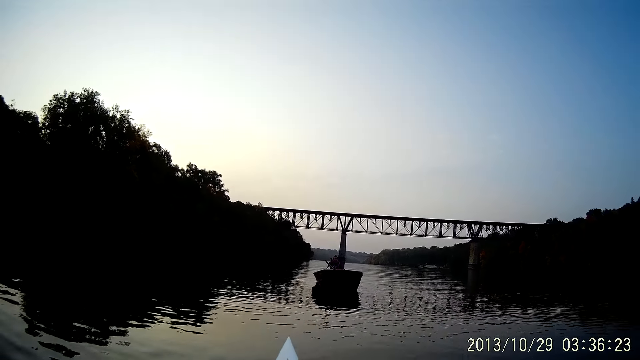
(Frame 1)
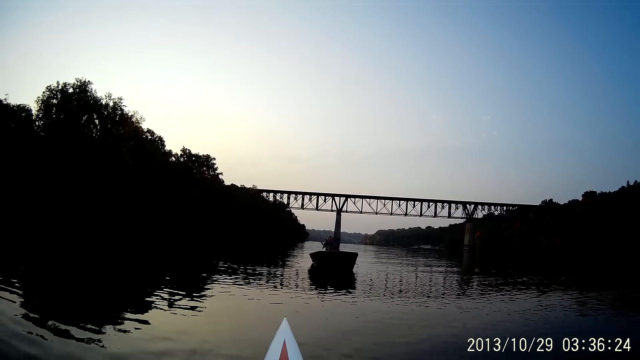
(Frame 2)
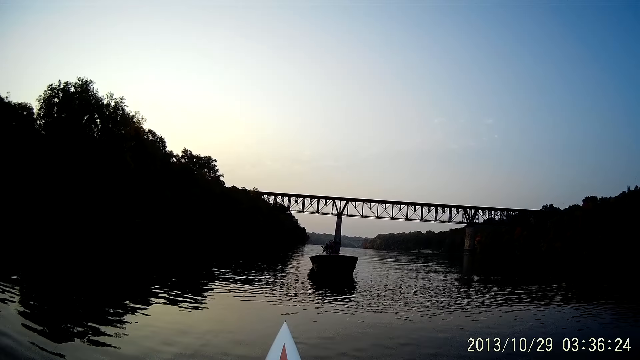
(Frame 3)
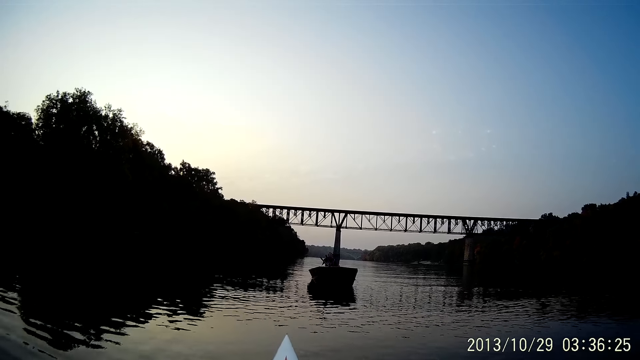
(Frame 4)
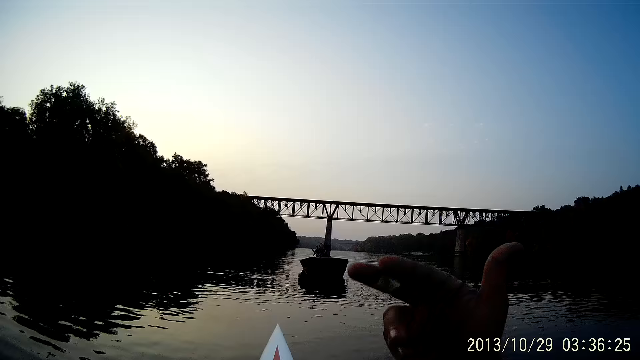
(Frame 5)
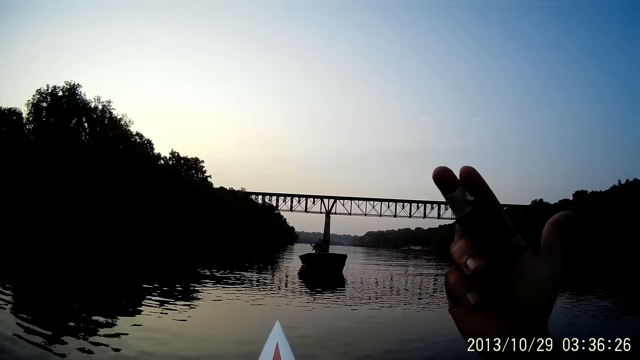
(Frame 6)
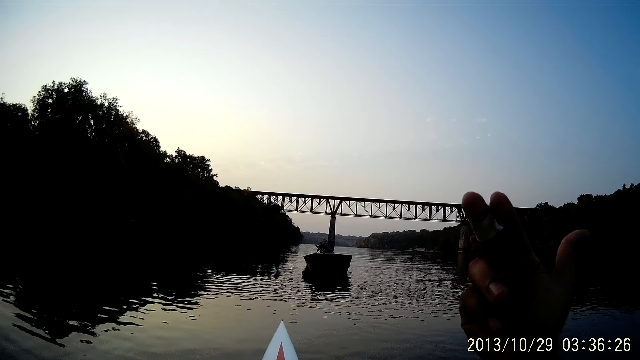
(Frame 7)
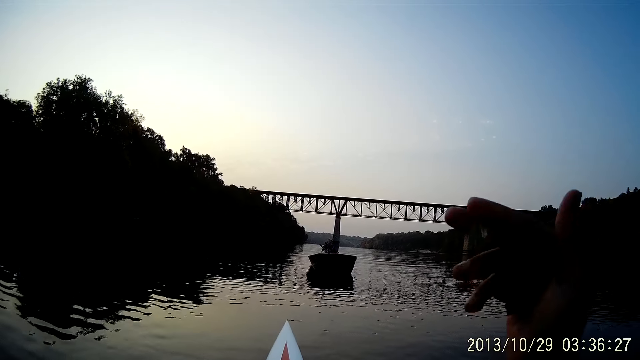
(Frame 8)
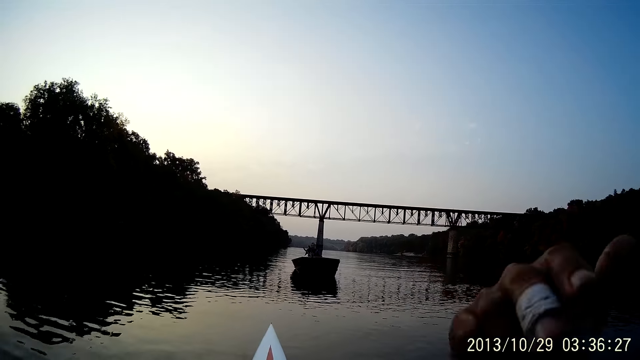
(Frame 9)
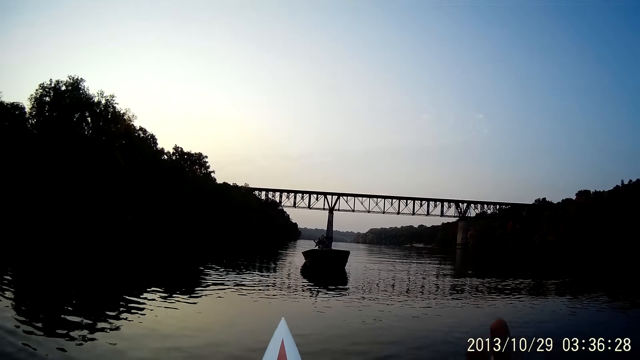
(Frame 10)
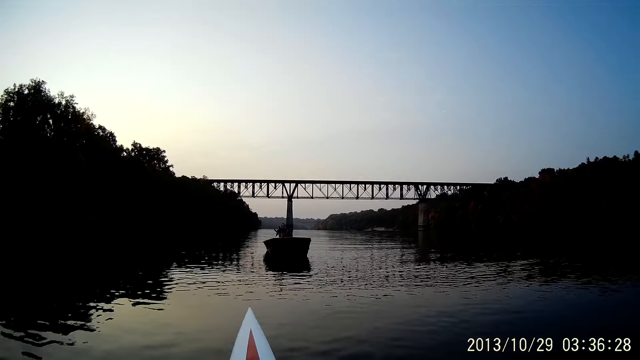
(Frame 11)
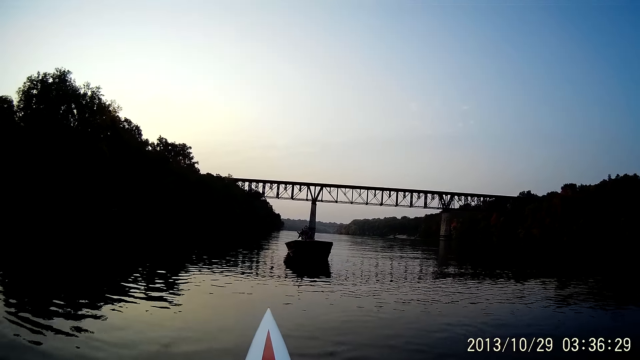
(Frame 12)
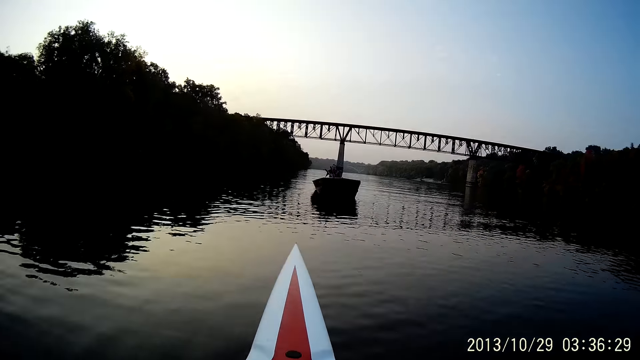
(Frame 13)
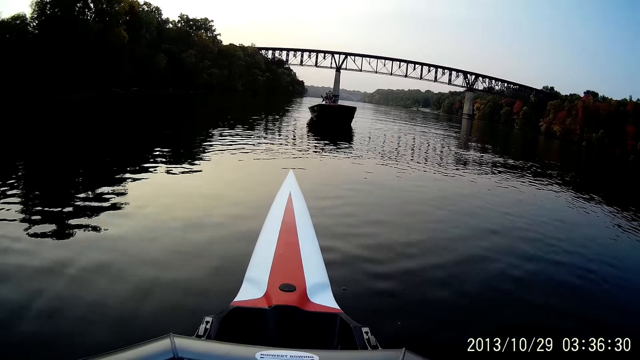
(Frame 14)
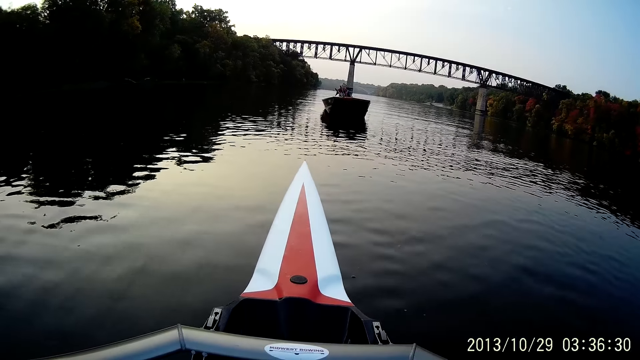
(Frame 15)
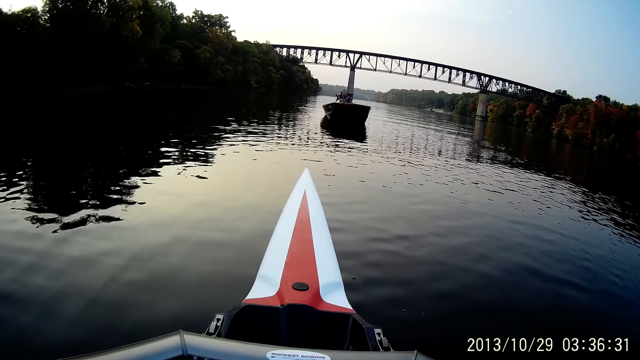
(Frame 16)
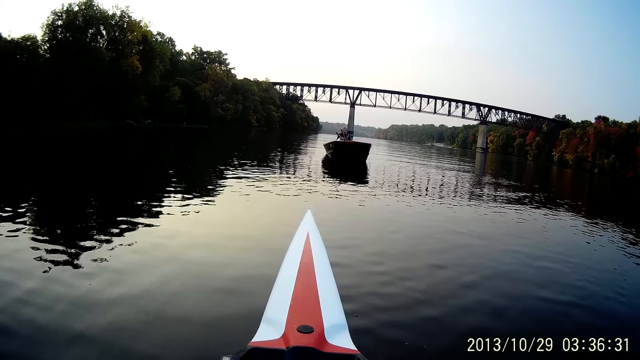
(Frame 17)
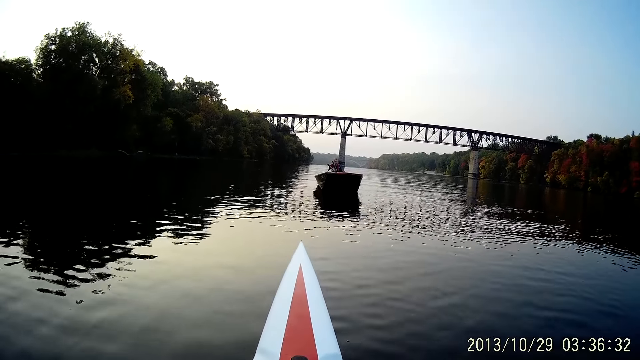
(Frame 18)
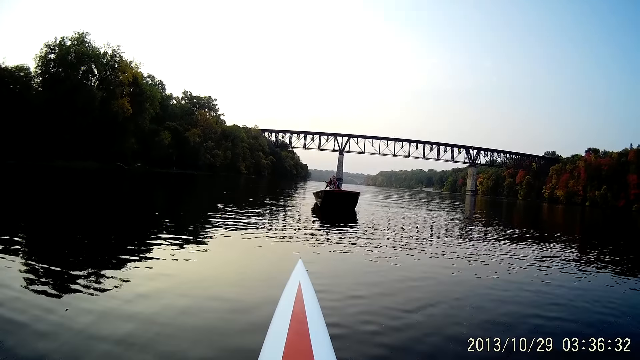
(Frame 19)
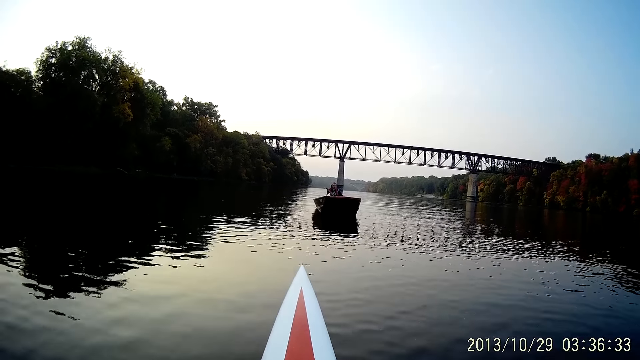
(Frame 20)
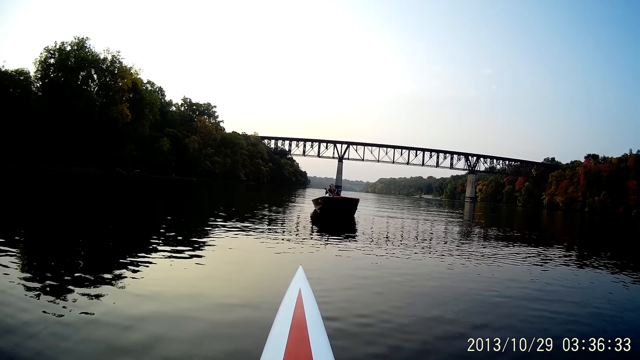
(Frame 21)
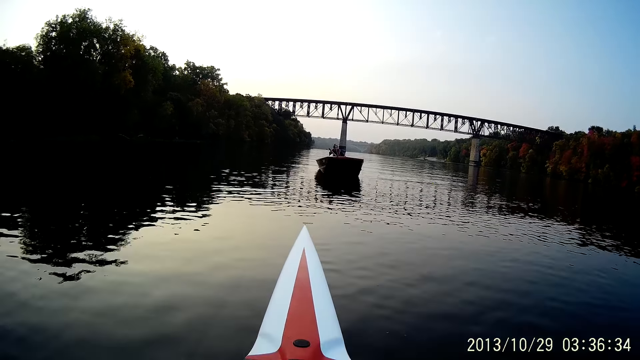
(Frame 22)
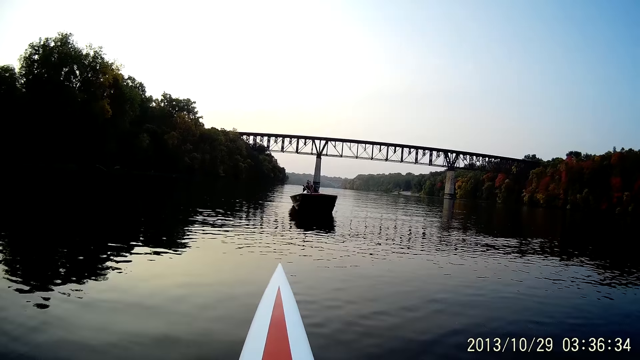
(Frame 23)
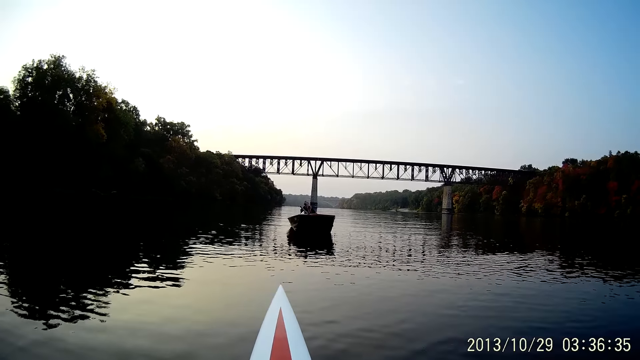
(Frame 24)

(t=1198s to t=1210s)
The camera wearer rides a boat at the river. They lift the hand. They interact with a lady on the other boat.

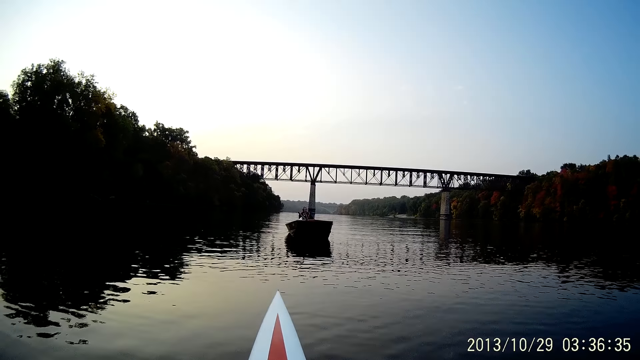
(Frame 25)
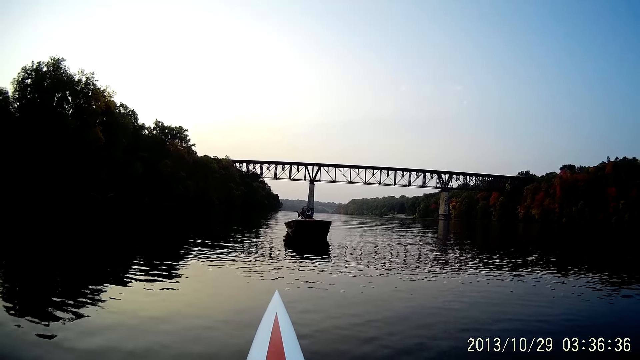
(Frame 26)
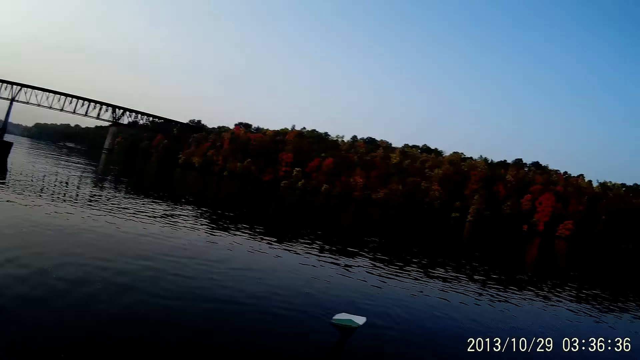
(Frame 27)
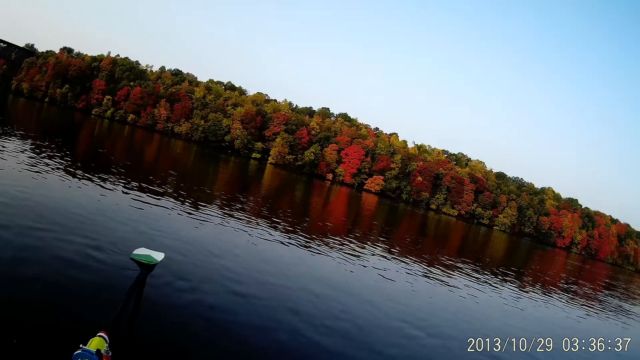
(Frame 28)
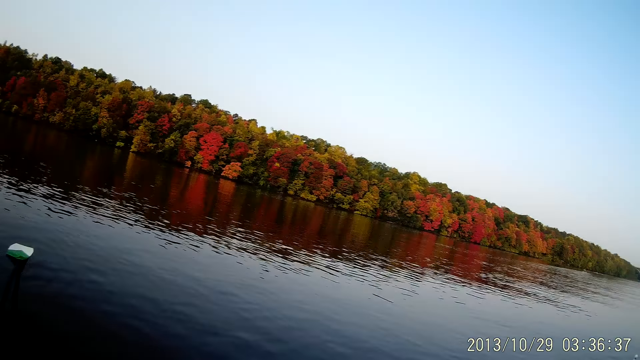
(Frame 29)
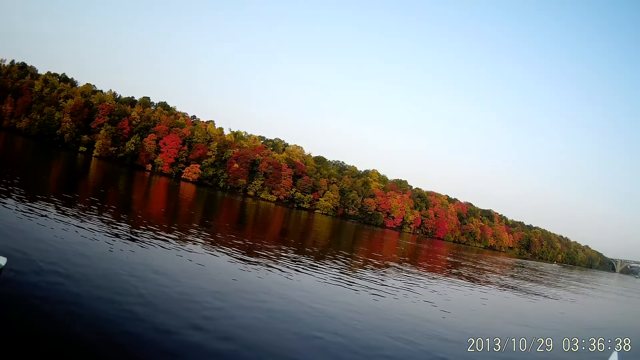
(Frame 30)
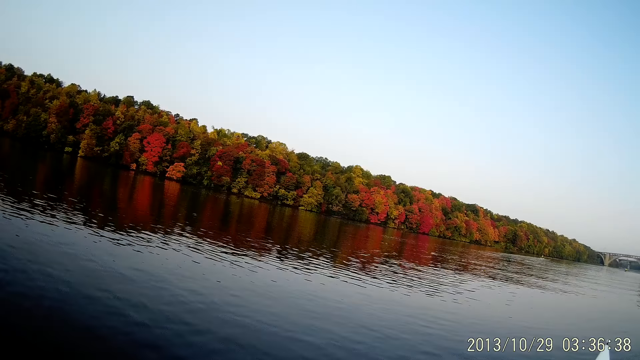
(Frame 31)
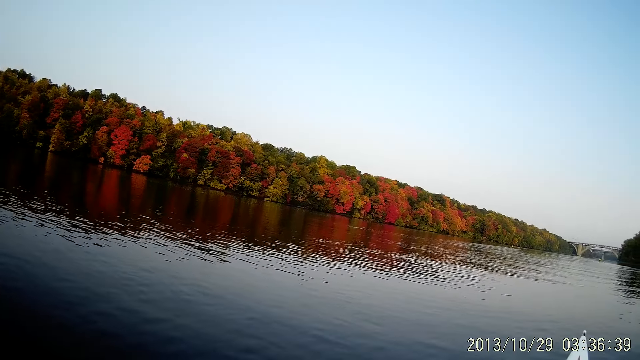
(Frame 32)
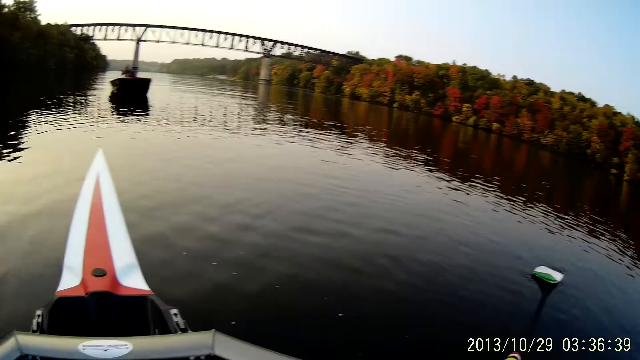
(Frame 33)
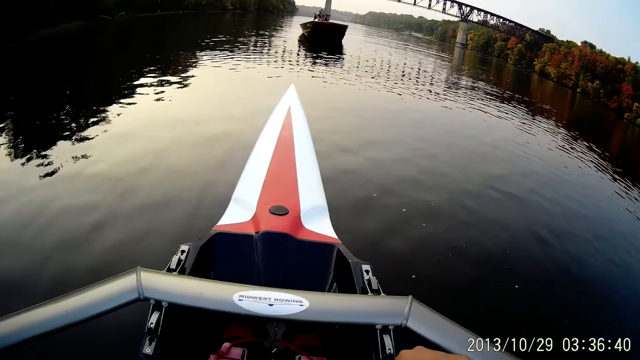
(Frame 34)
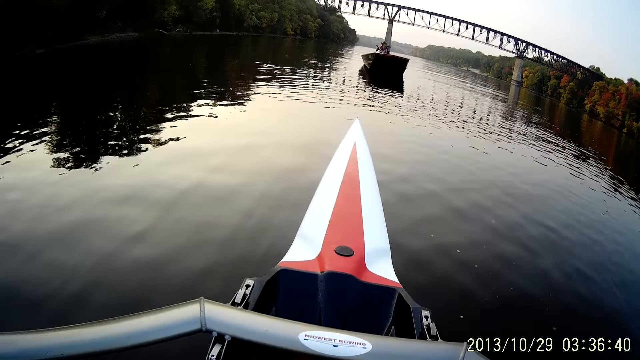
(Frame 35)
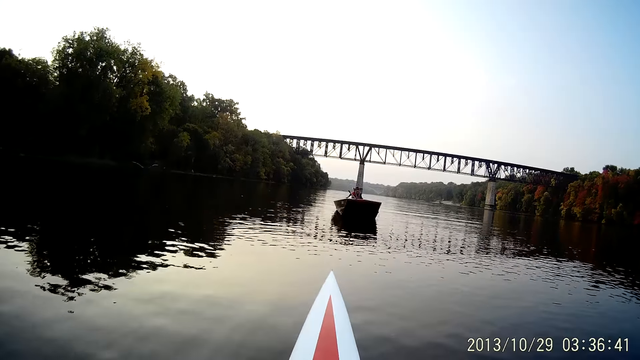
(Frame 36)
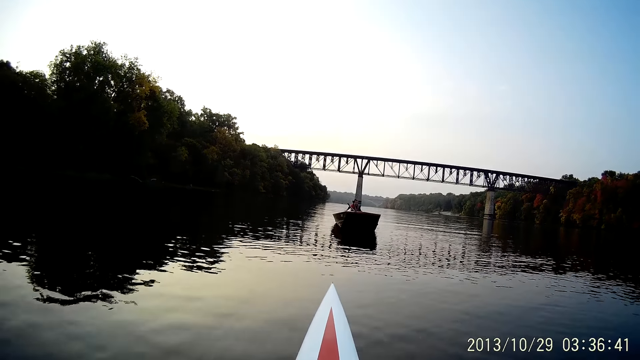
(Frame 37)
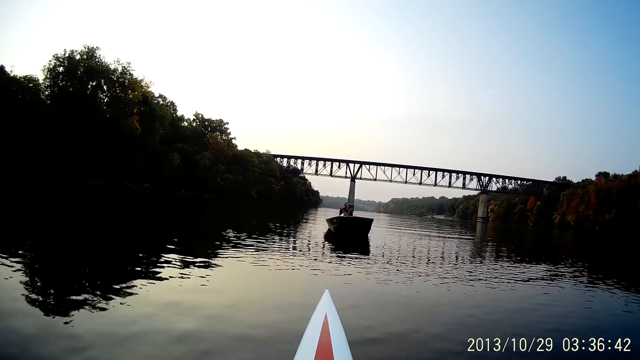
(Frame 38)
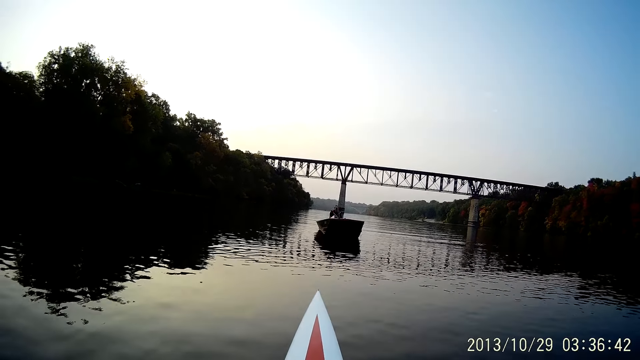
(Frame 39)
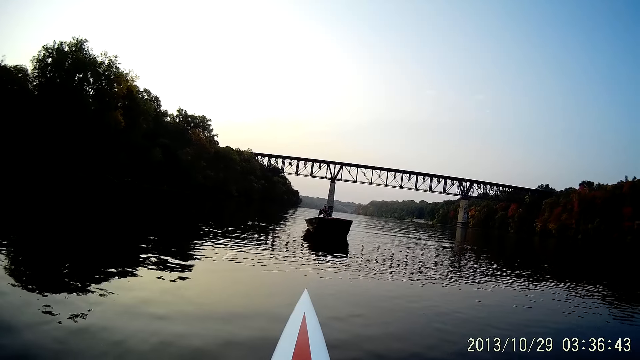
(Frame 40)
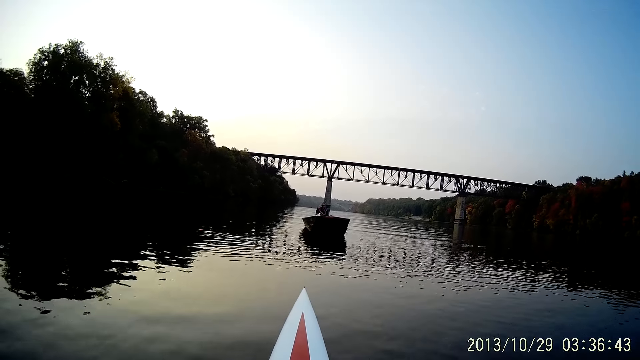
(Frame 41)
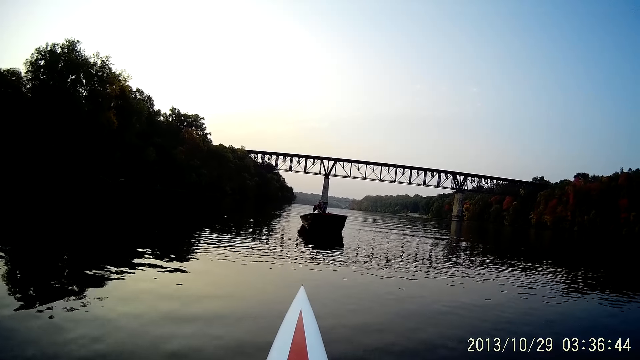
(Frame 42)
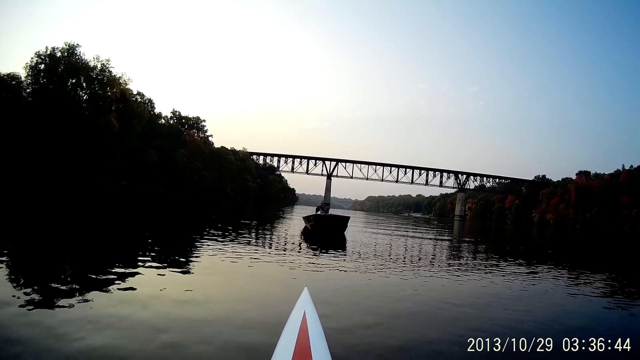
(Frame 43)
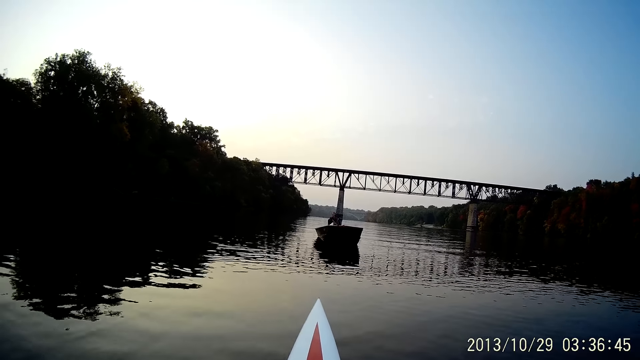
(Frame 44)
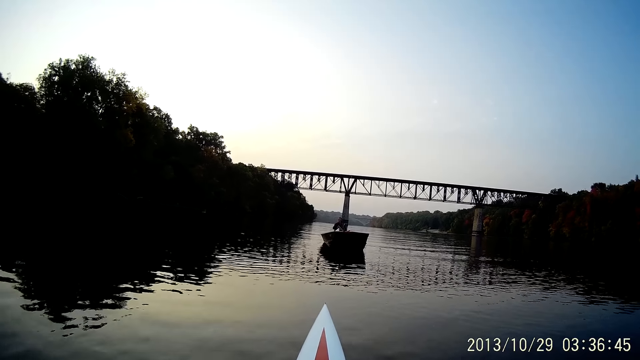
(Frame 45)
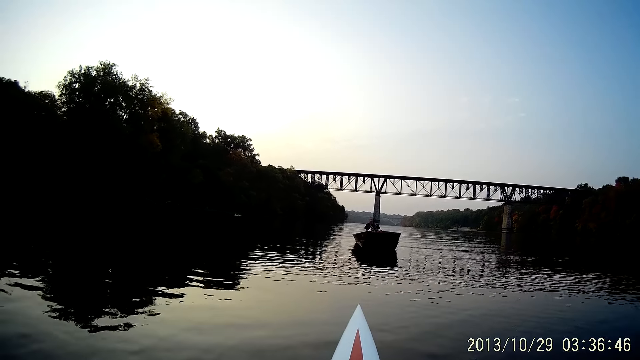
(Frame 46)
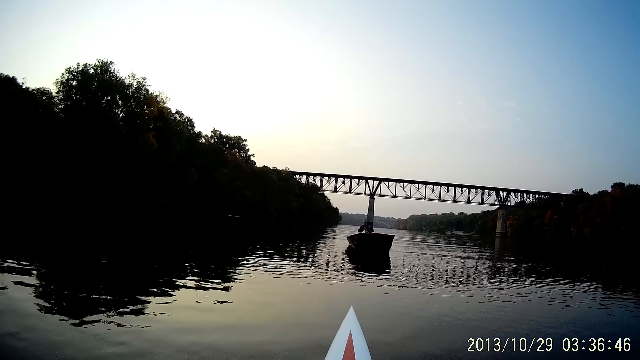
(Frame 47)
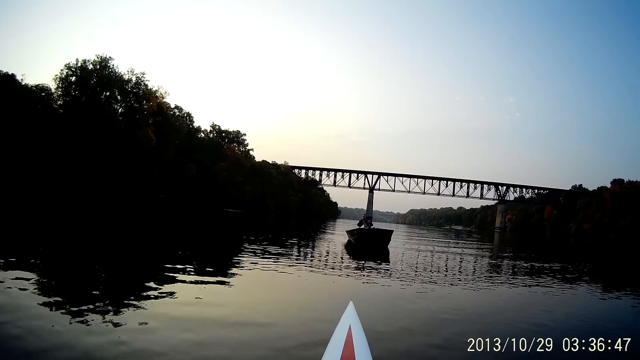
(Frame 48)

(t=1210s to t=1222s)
The camera wearer looks around the river.
